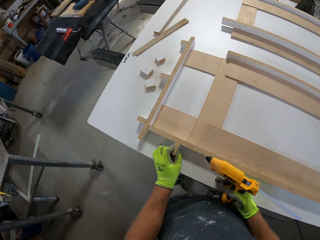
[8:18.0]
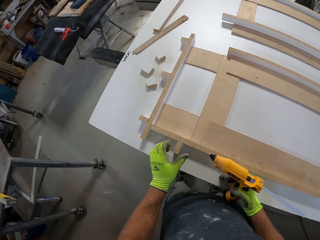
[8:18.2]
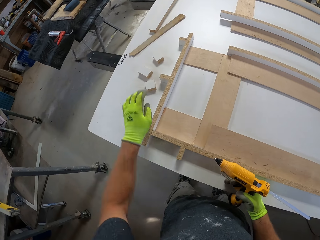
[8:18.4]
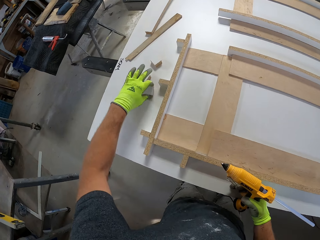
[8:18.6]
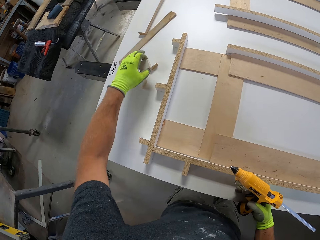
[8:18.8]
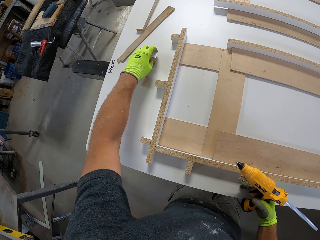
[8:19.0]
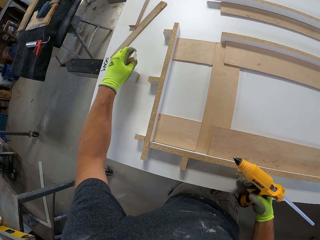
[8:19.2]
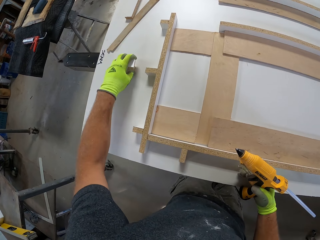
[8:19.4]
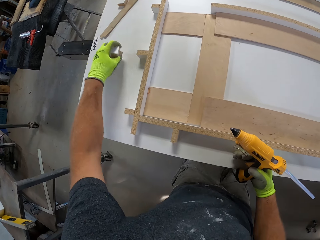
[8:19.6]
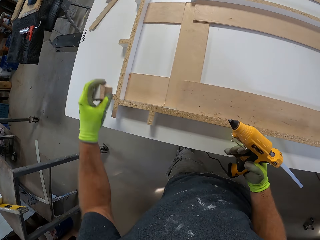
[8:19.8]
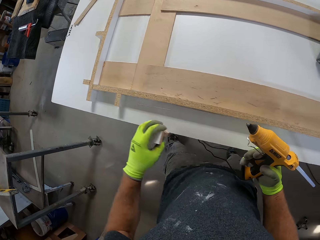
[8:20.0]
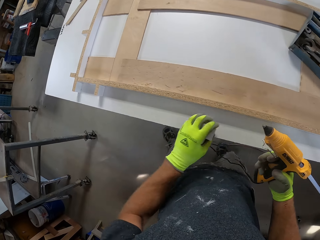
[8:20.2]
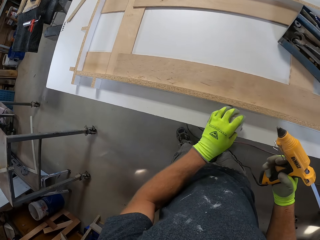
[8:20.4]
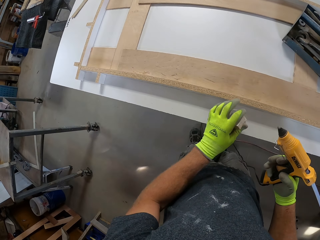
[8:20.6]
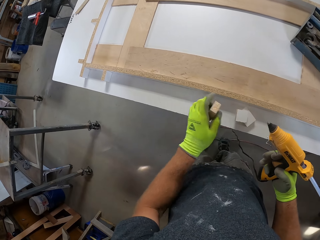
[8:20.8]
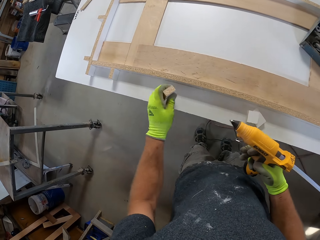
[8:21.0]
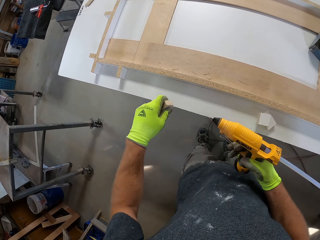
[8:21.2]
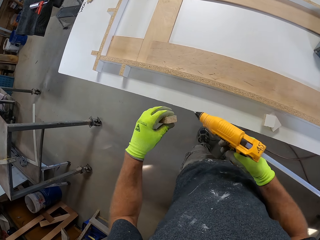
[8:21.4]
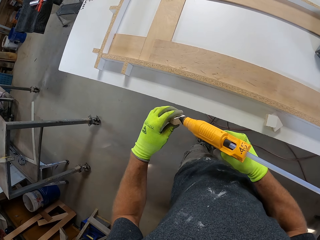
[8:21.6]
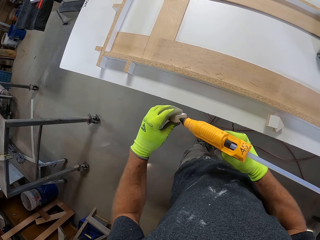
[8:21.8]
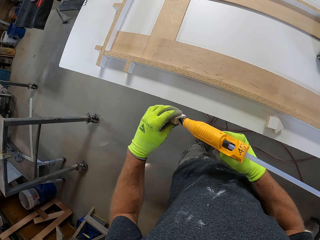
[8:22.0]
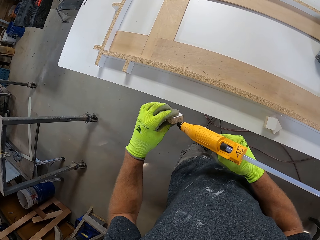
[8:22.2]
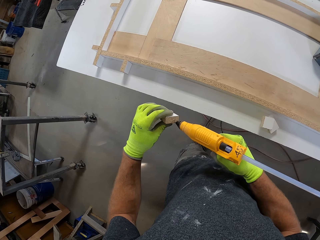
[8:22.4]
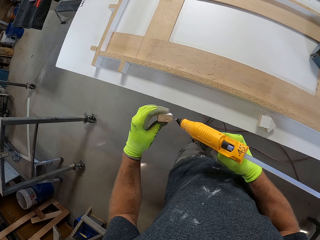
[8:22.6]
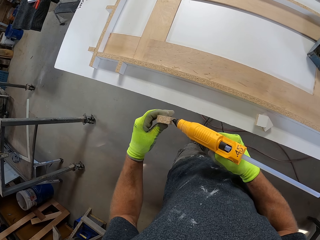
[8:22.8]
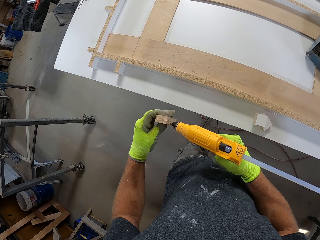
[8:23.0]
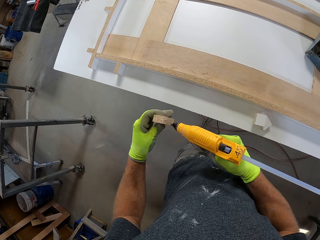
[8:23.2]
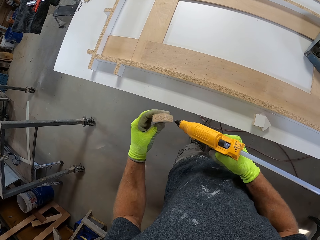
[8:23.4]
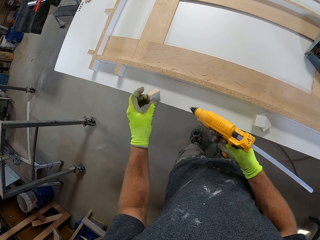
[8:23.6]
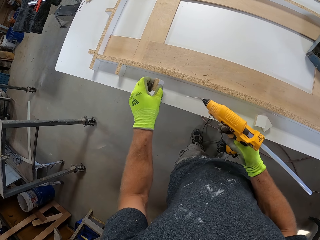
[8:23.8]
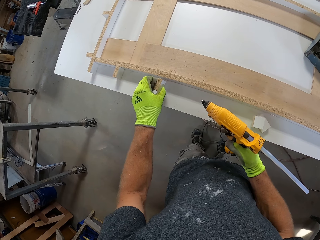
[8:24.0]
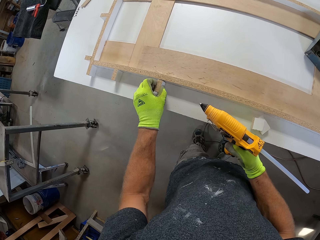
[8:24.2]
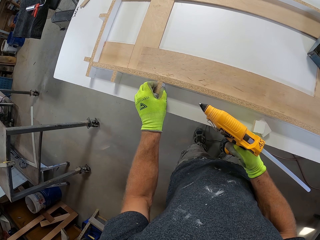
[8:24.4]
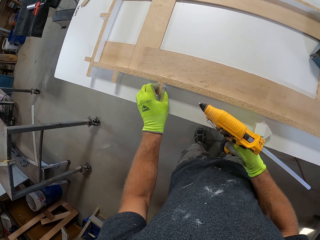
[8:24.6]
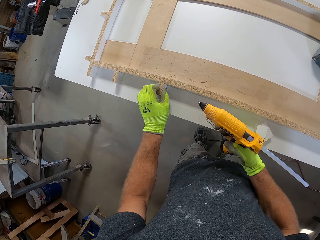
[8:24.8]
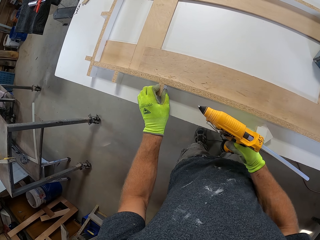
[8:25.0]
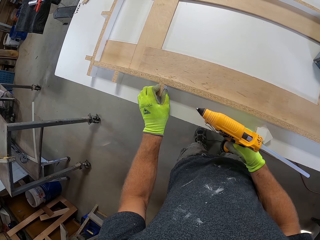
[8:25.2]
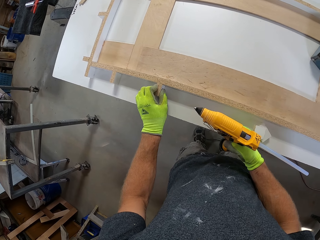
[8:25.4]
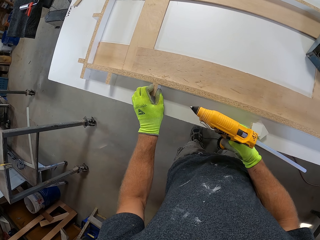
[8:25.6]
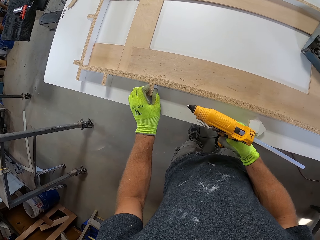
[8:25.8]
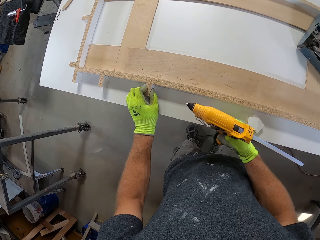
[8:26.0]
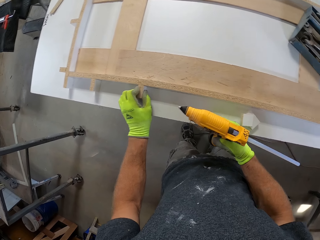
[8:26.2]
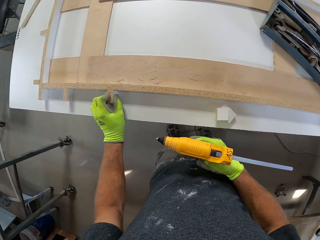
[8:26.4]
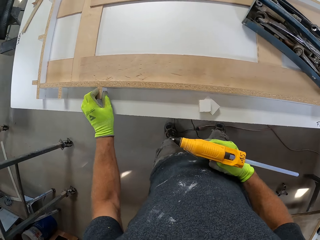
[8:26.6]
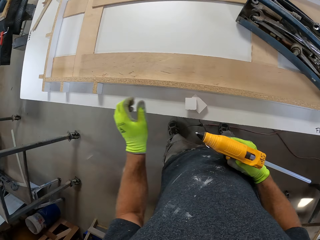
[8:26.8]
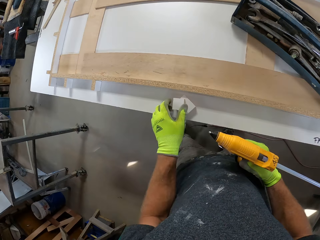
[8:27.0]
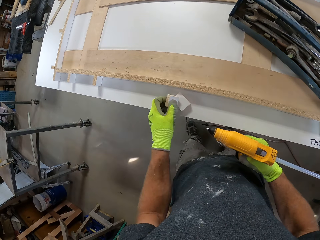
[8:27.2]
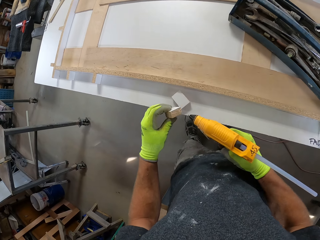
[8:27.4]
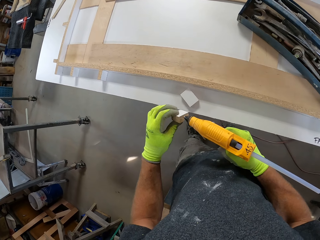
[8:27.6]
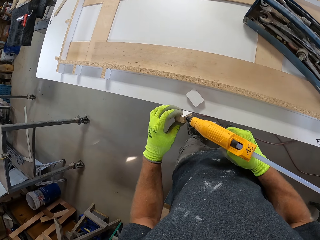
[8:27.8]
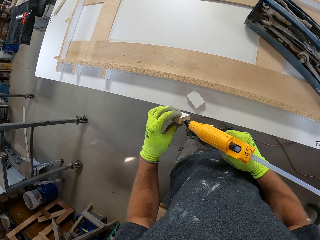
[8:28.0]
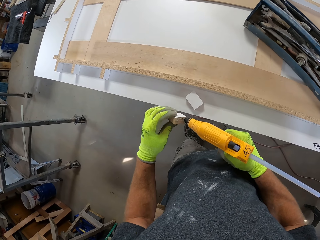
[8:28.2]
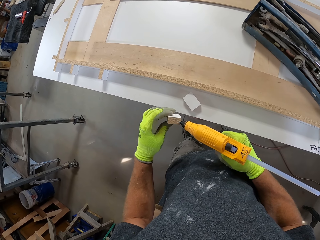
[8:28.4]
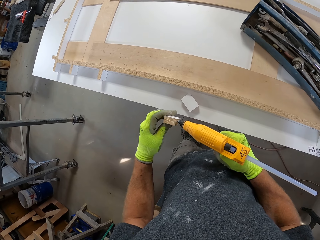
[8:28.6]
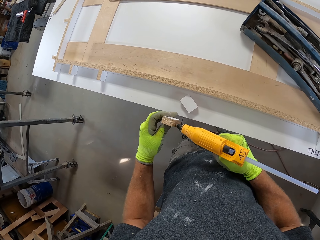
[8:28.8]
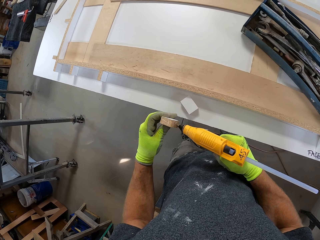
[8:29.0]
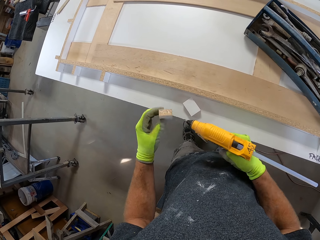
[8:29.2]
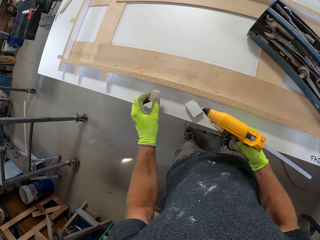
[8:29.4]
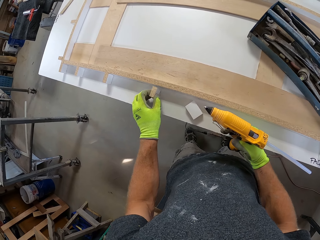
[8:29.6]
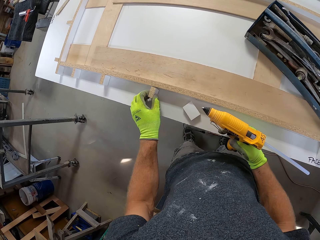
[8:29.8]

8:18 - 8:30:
The camera wearer picks up the wood blocks from the table. They place the two wood blocks on the white board. They pick up the wood block. They apply the glue on the wood block from the glue gun. They stick the wood block on the pool table. They pick up the wood block on the table. They apply the glue on the wood block from the glue gun.

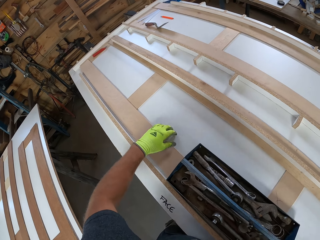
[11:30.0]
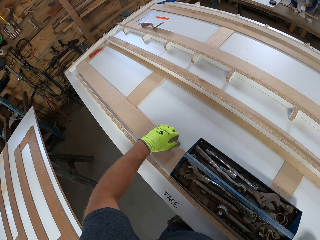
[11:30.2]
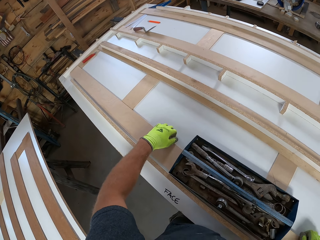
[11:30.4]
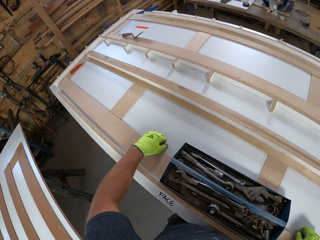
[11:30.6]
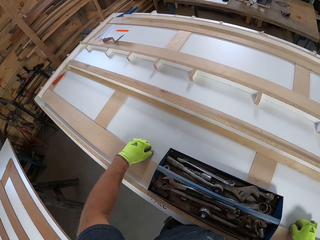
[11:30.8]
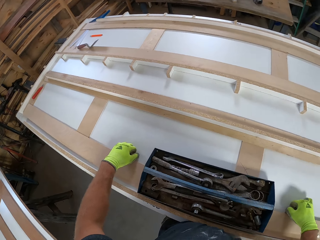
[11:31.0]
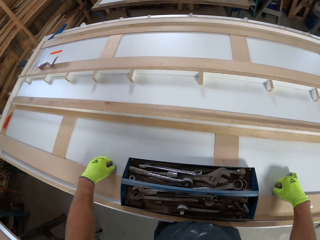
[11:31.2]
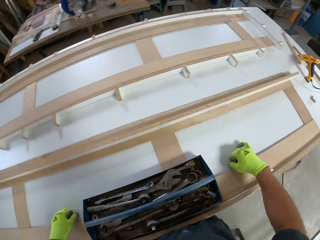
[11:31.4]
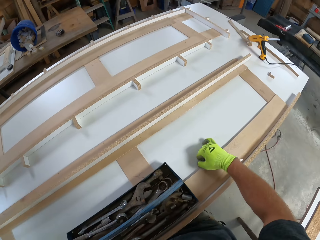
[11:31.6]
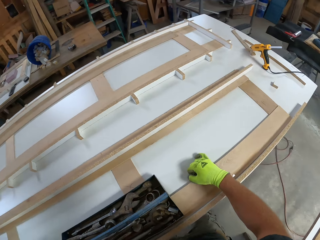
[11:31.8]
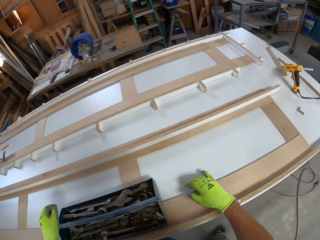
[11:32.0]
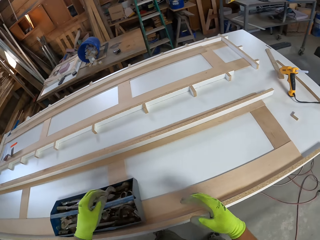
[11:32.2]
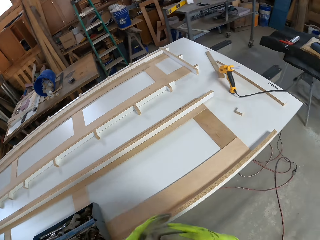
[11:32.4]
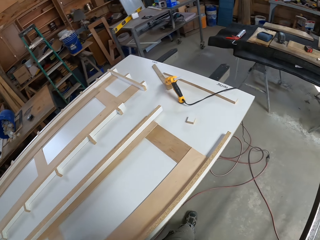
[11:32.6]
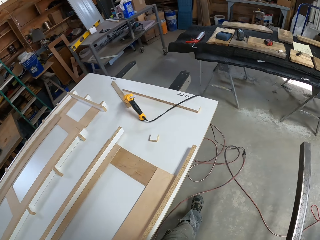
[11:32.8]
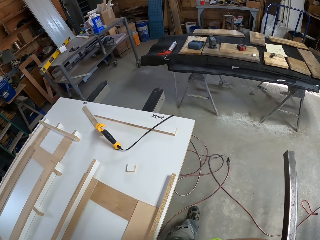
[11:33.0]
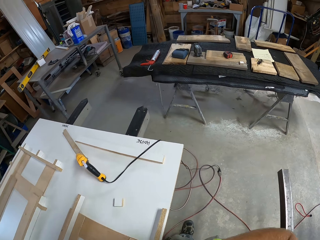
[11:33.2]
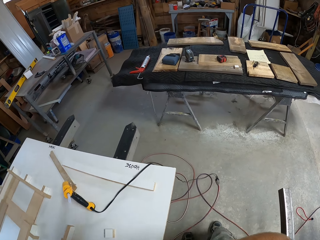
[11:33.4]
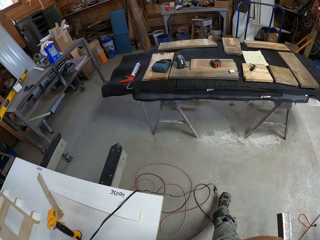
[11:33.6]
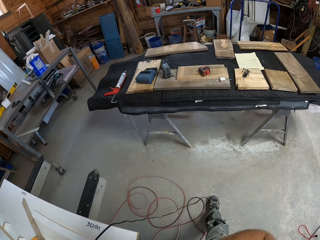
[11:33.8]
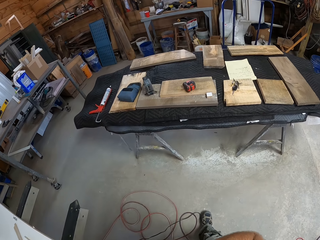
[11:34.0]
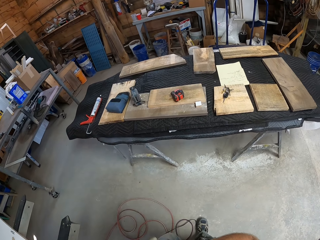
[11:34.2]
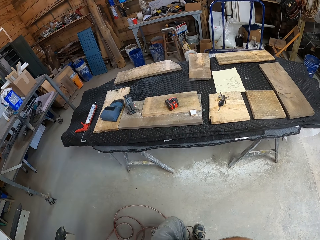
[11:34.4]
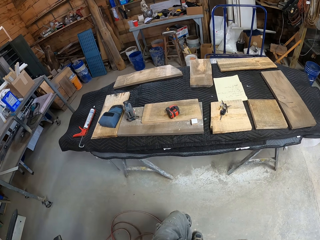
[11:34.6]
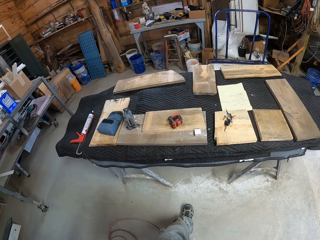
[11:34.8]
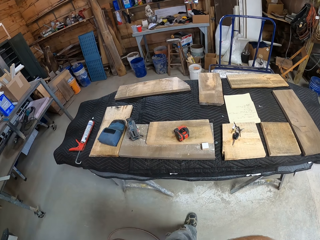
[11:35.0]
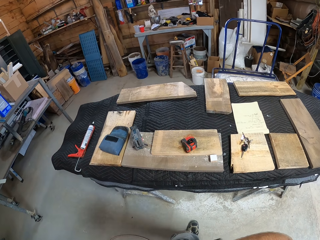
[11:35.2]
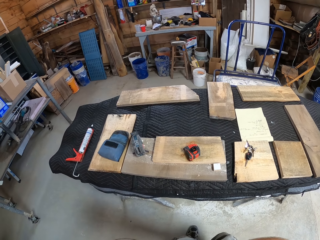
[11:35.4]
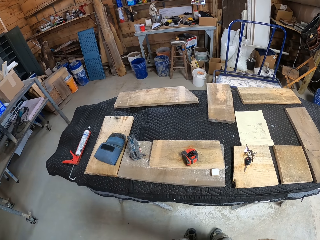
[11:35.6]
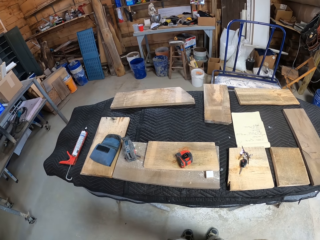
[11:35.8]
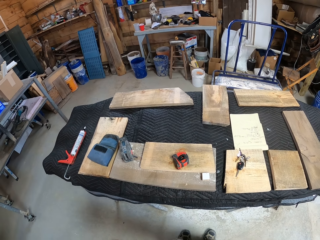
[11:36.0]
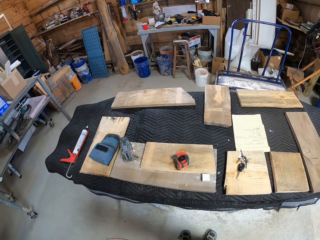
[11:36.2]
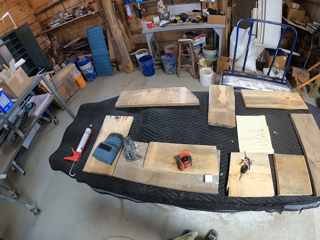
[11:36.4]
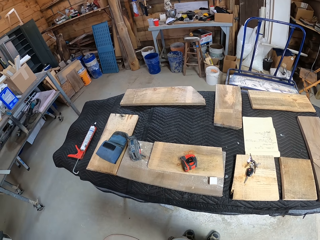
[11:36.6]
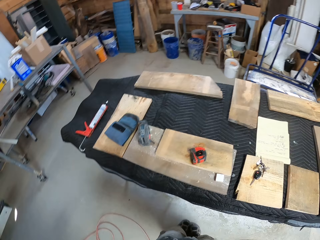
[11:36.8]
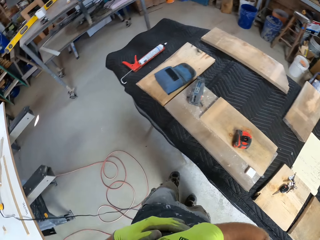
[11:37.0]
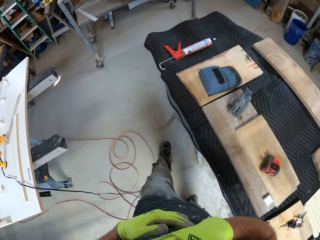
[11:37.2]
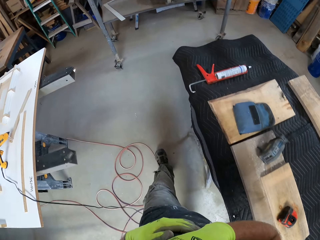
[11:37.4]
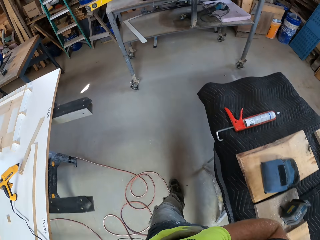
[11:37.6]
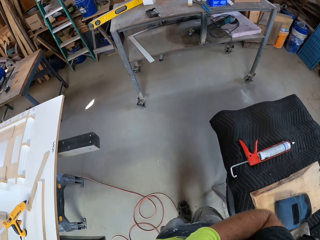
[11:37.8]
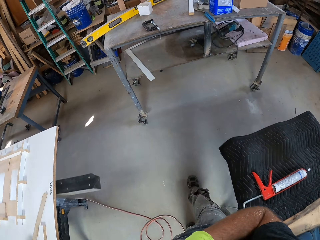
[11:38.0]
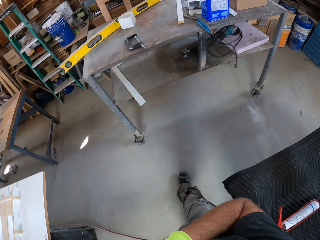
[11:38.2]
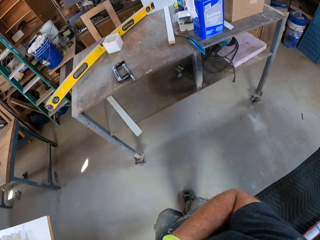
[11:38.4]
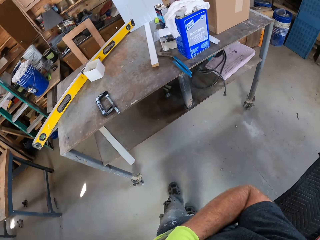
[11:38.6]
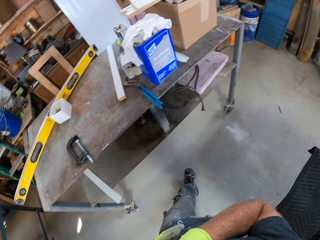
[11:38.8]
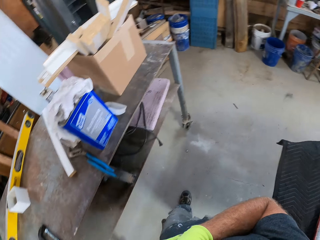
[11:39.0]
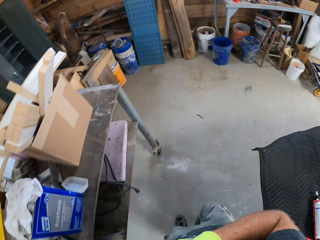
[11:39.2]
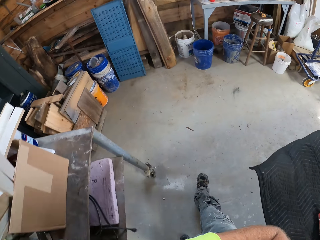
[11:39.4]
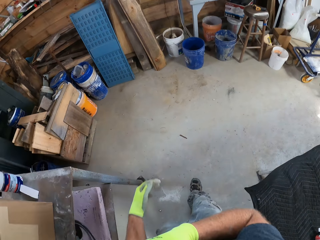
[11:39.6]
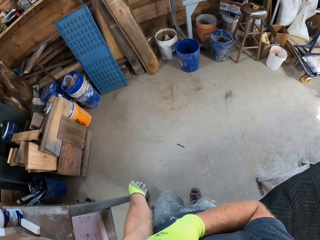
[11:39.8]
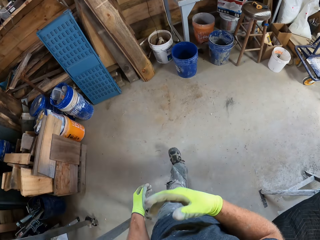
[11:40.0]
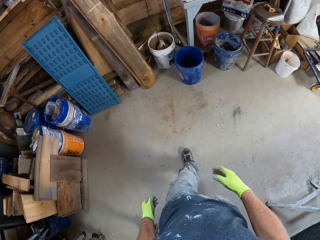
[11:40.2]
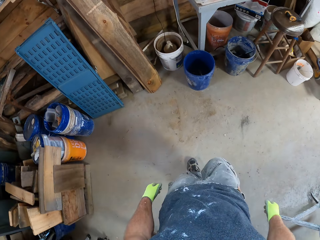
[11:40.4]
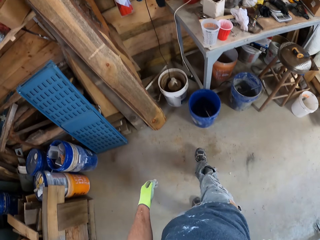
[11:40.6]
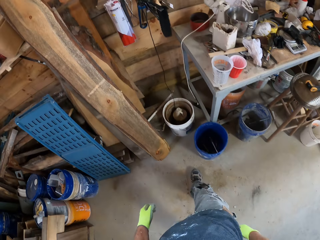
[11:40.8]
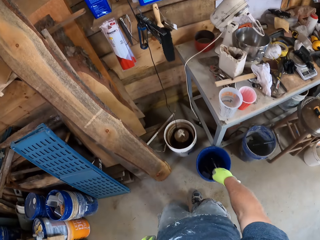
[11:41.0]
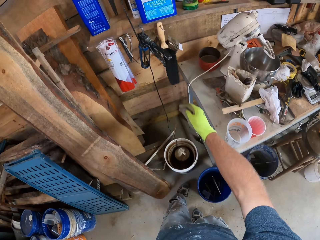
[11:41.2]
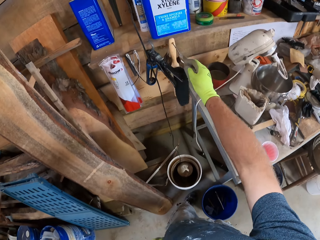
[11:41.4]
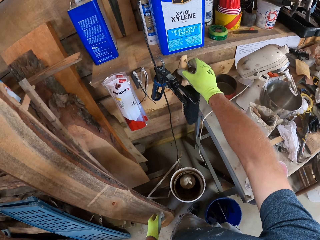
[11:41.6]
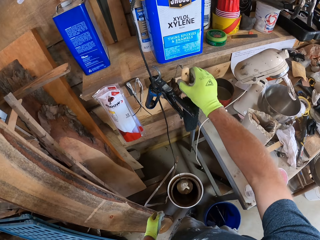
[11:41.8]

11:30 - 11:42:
The camera wearer adjusts the wood on the table. They walk around a garage. They look around the garage. They walk around the garage.
